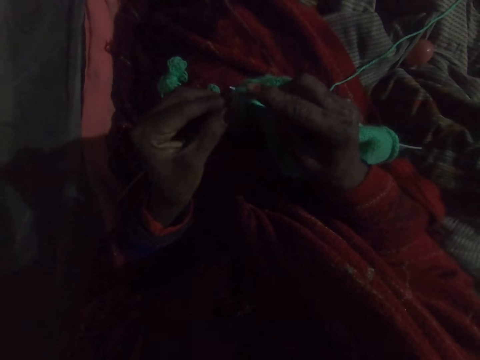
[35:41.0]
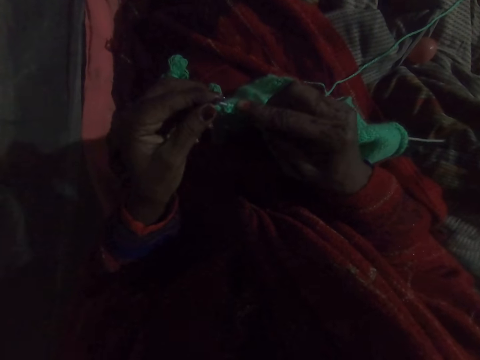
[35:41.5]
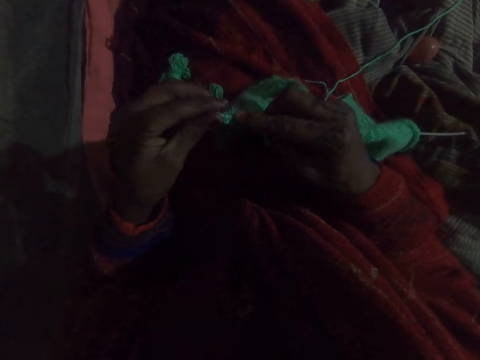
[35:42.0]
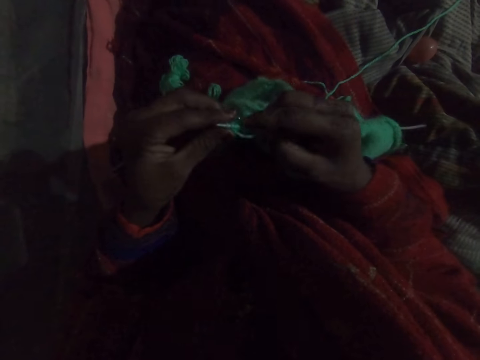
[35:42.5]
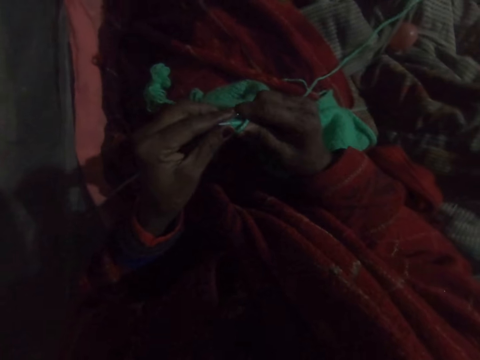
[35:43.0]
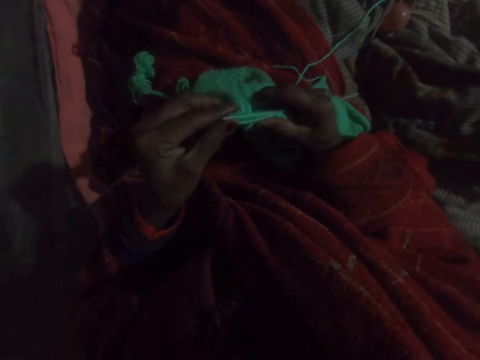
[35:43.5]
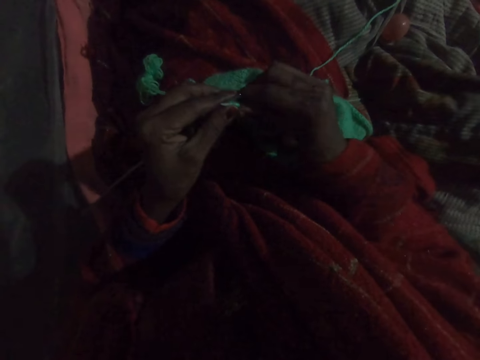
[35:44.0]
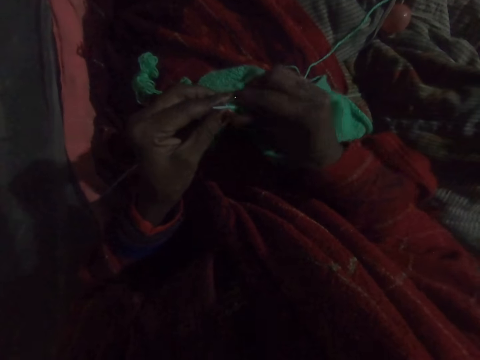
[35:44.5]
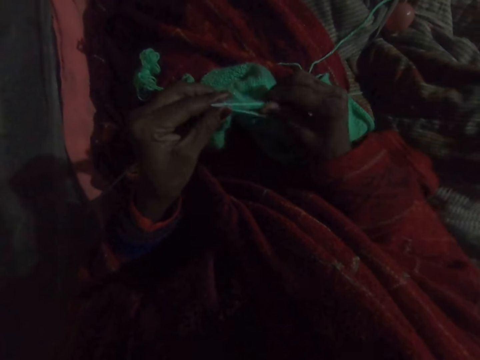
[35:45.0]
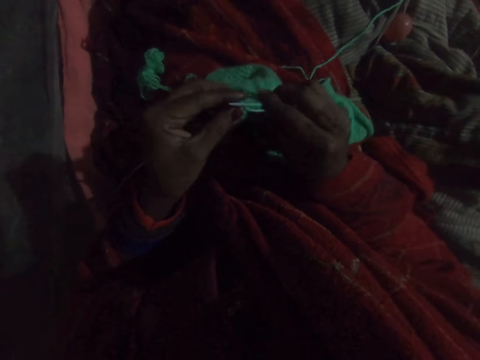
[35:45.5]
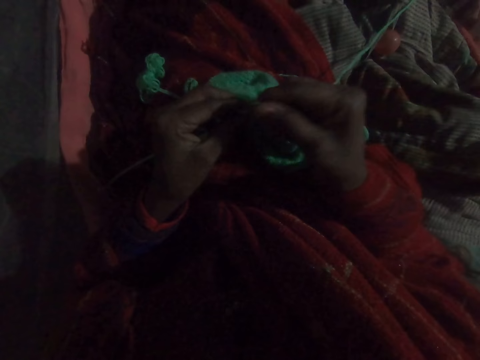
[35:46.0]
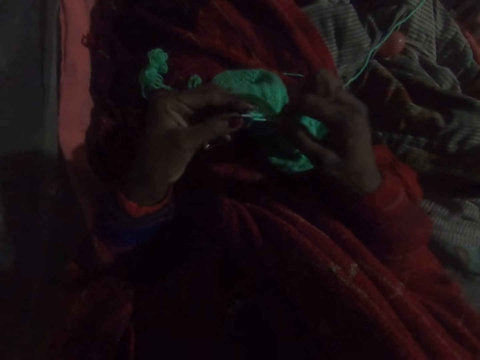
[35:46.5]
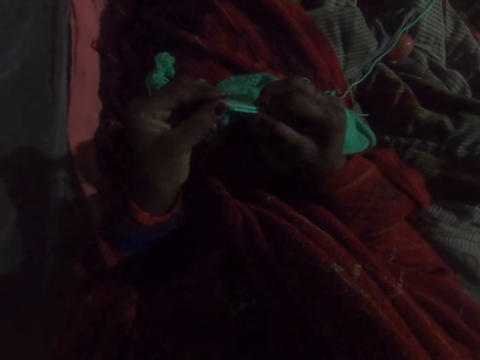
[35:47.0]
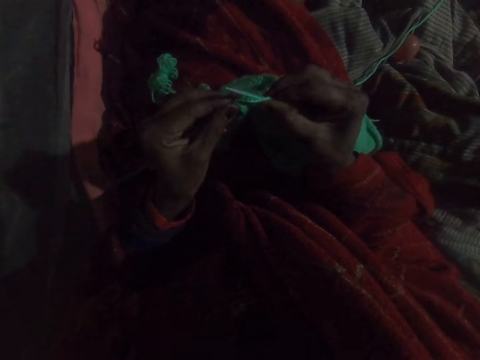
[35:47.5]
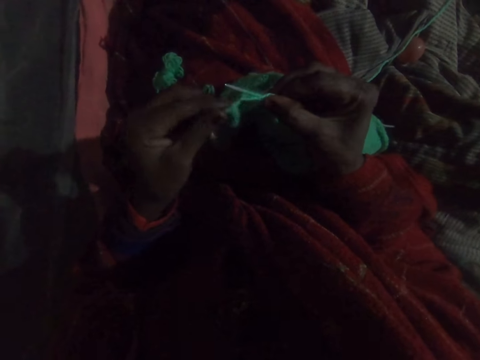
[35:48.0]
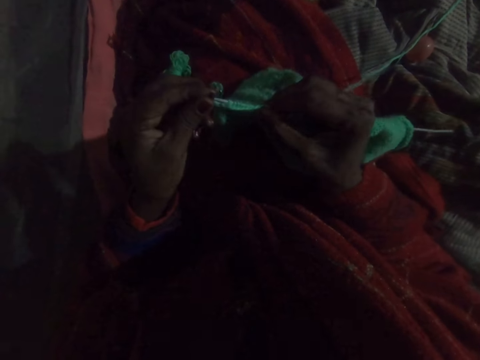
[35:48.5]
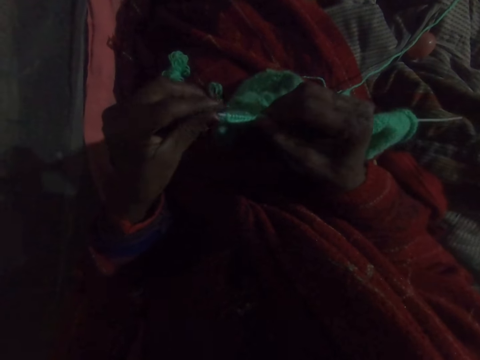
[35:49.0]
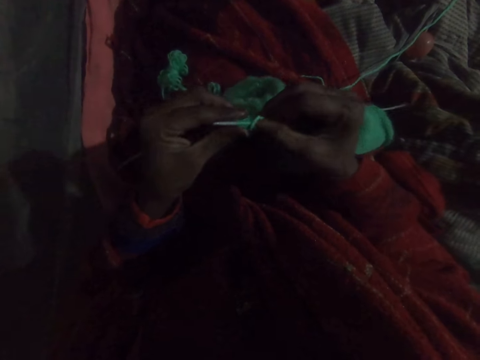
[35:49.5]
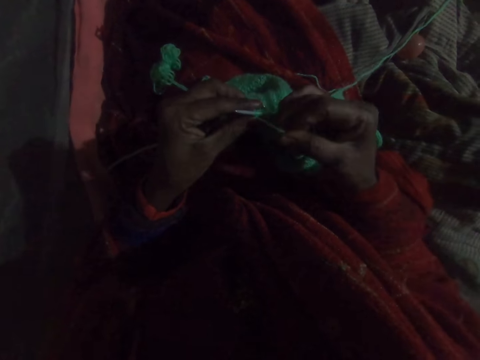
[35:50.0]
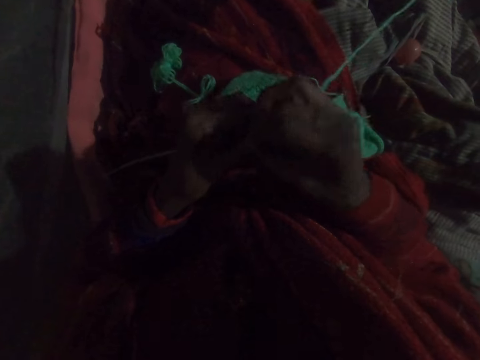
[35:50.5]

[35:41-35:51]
The camera wearer adjusts the knit on the needle with her right hand. She knits with wool.

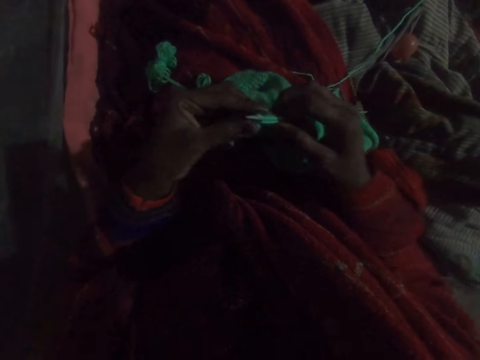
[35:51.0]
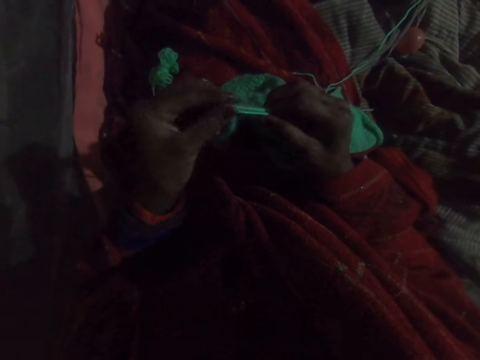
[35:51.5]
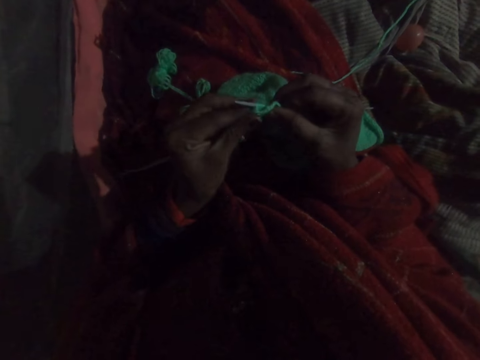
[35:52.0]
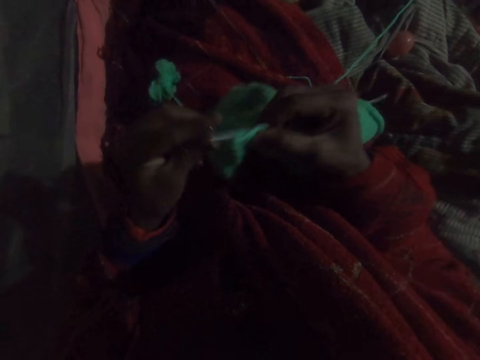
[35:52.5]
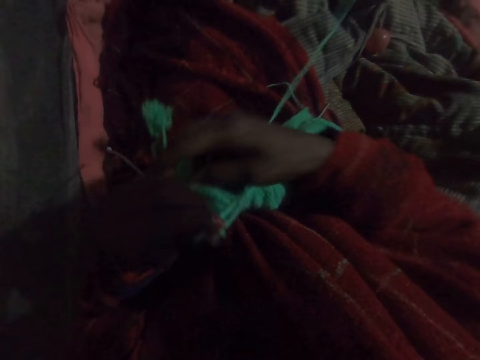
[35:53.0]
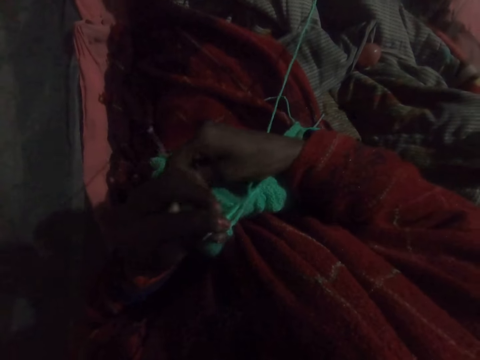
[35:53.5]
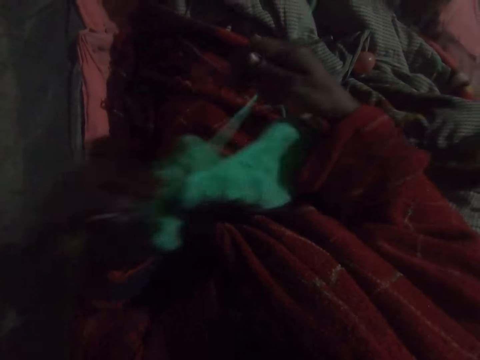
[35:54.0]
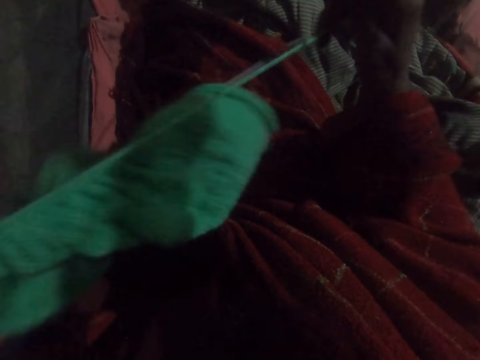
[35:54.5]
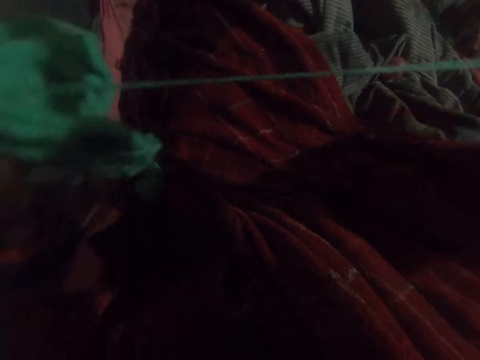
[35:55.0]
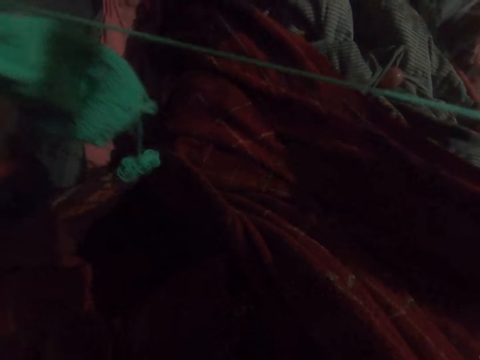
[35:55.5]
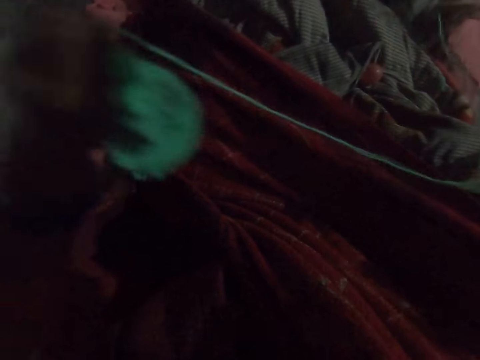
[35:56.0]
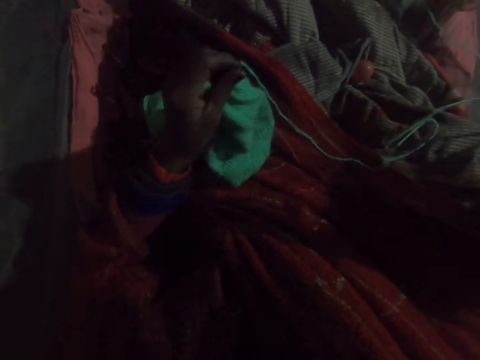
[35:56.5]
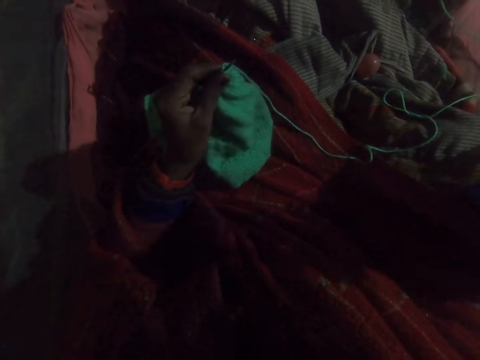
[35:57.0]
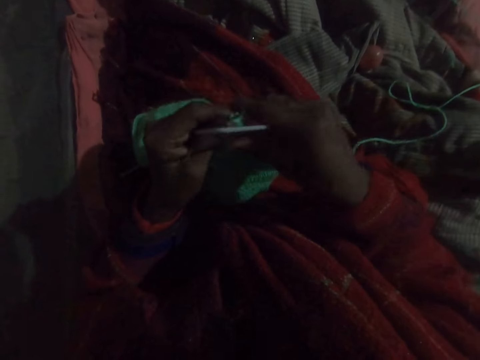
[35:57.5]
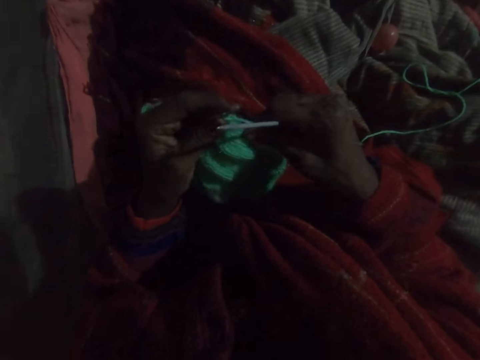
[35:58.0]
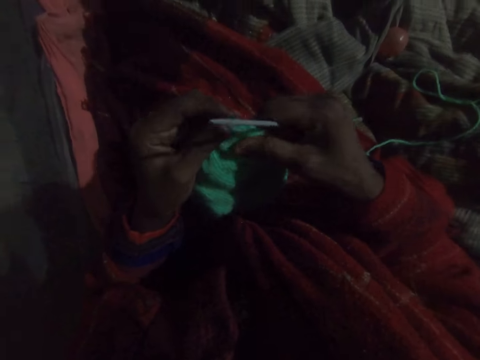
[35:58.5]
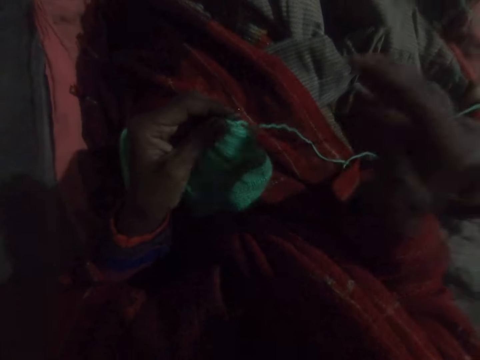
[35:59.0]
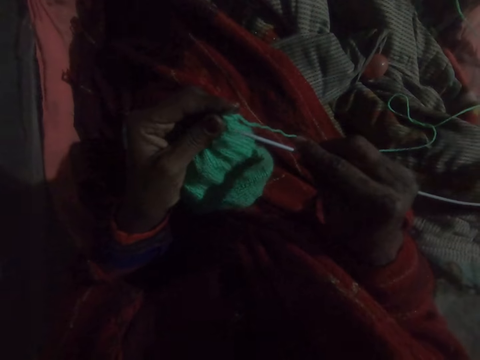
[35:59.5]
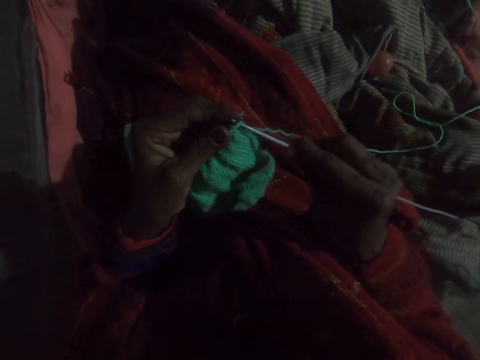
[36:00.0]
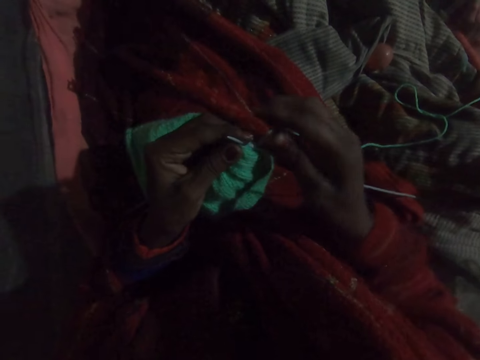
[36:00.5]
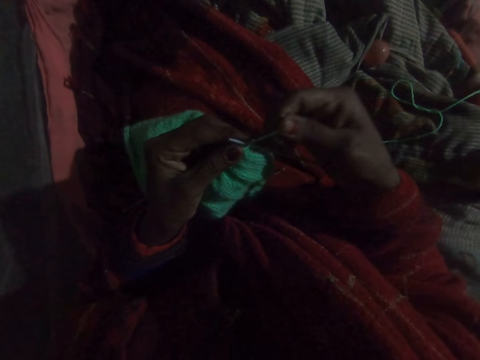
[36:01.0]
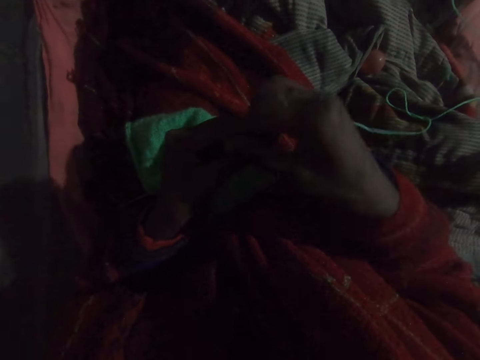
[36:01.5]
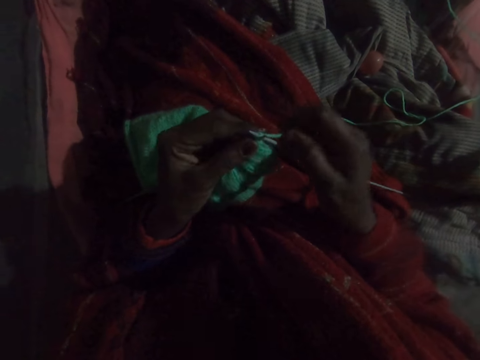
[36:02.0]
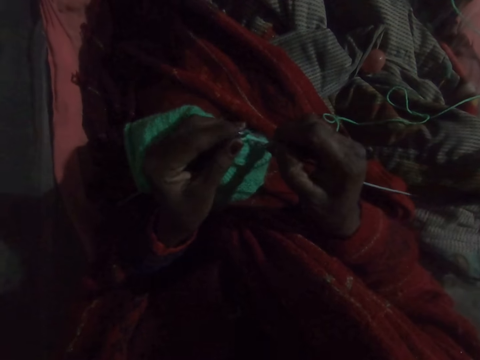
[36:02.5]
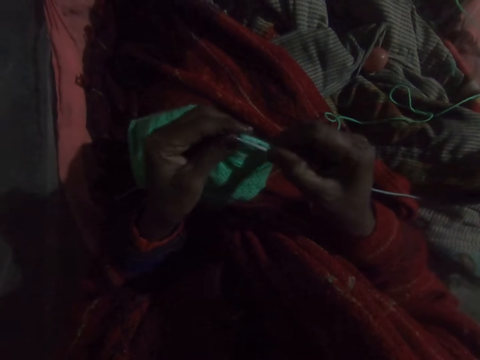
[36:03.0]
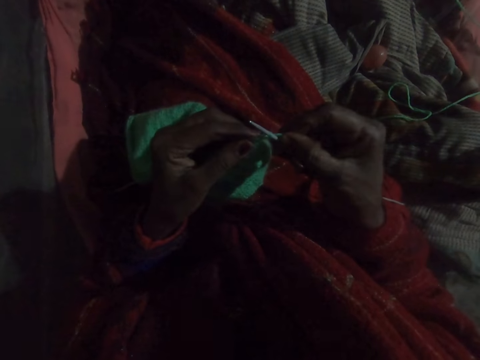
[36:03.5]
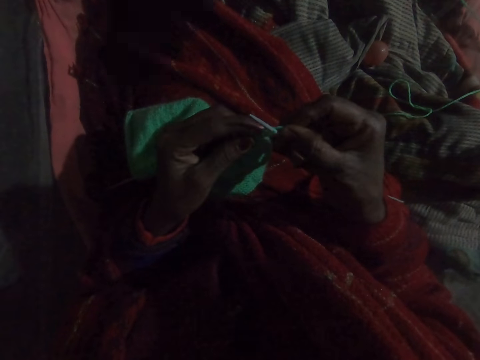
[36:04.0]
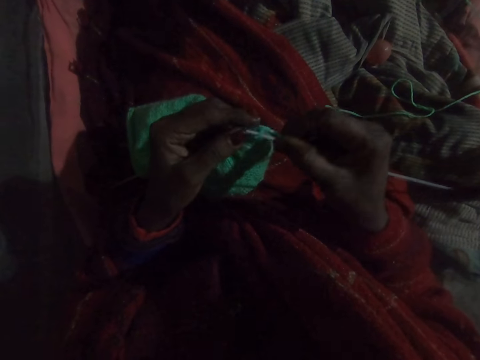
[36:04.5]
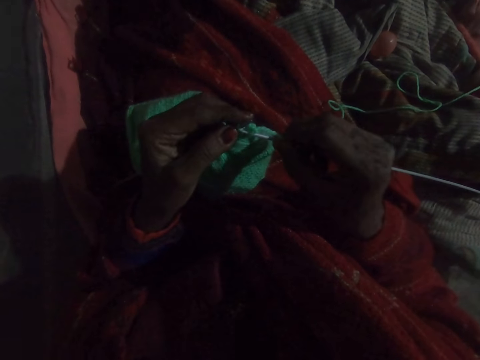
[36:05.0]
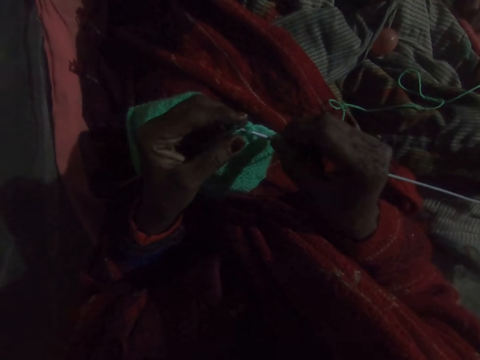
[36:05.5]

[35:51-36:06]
The camera wearer adjusts the wool with her right hand. She strengthens the fabric. She knits the fabric with a hooked needle.

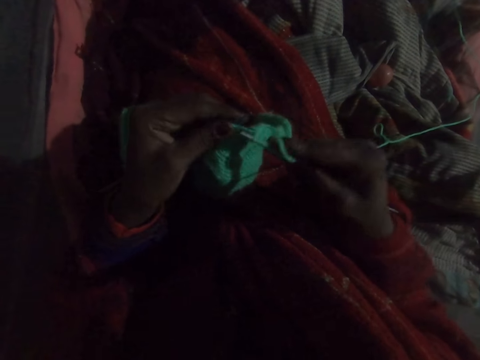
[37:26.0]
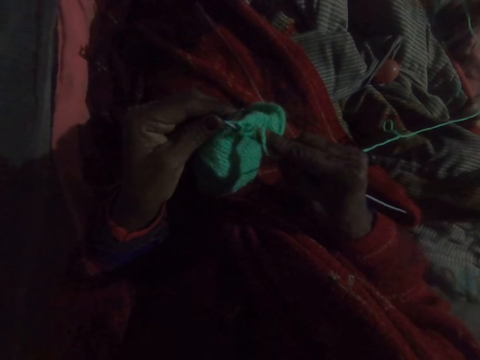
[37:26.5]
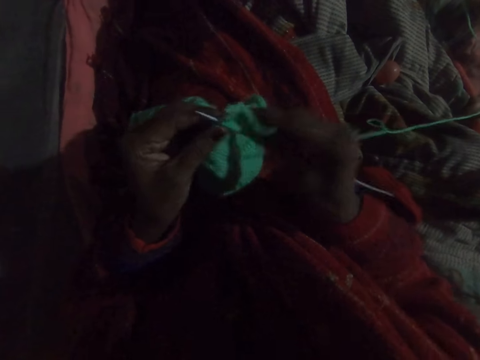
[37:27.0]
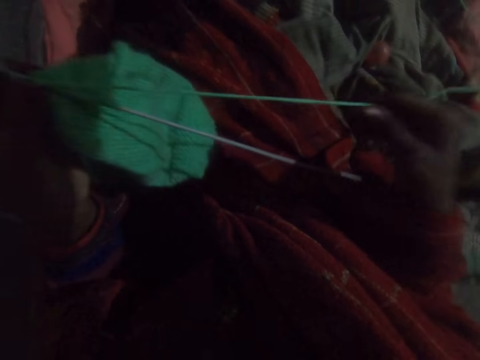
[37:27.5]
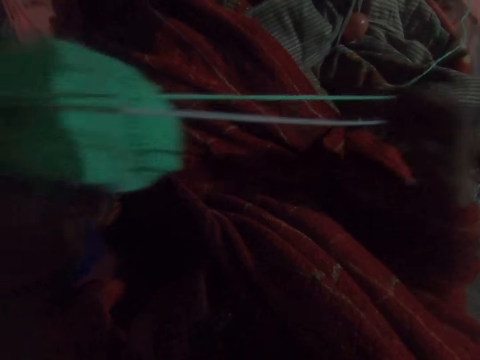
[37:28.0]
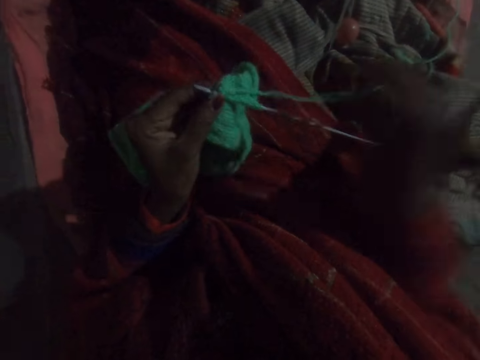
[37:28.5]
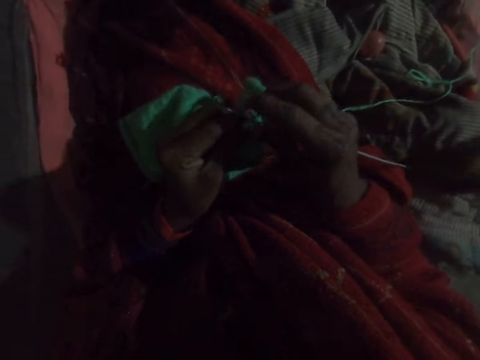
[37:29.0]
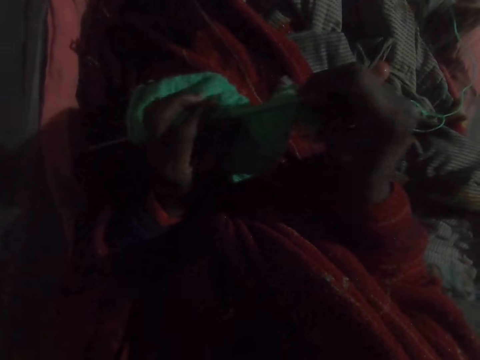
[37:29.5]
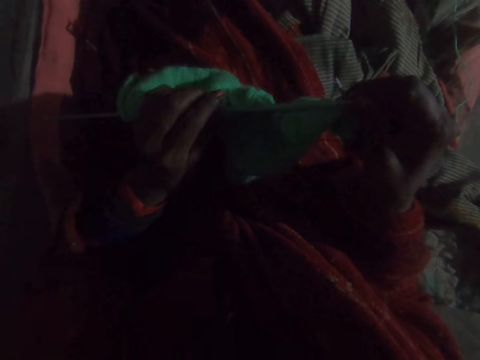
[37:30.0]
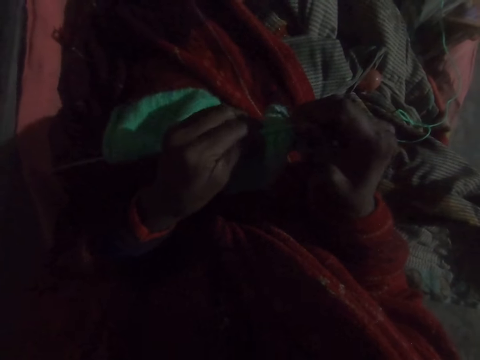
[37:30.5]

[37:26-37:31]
The camera wearer stretches the thread. She adjusts the wool with her right hand. She knits with the wool. She holds the fabric. She adjusts the knit on the needle with her left hand.
